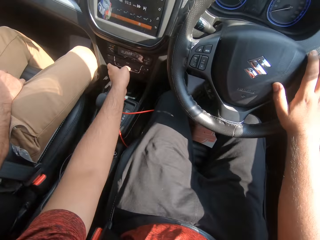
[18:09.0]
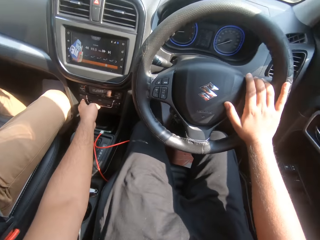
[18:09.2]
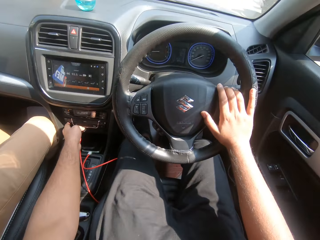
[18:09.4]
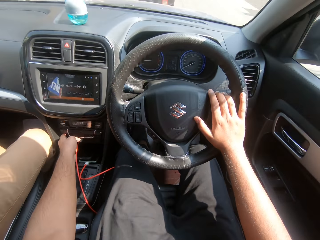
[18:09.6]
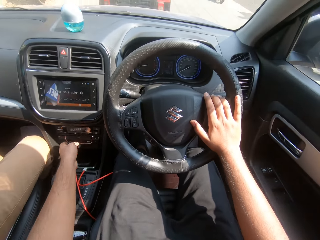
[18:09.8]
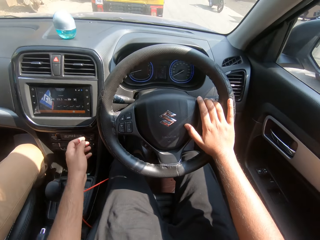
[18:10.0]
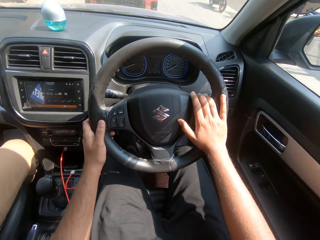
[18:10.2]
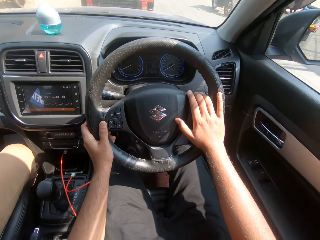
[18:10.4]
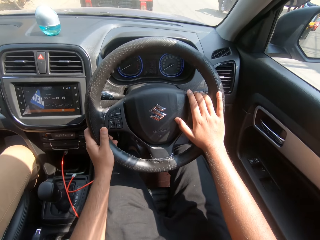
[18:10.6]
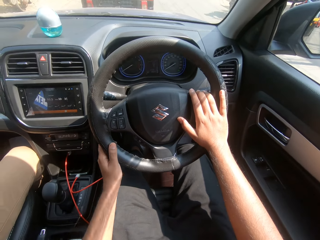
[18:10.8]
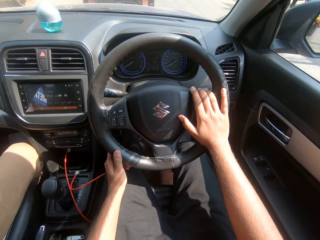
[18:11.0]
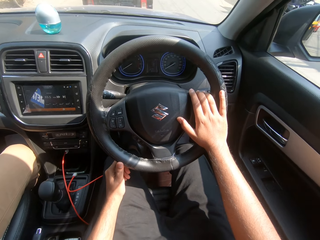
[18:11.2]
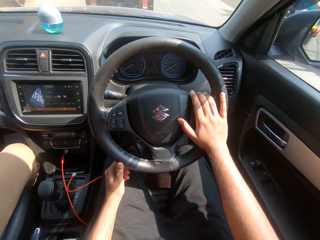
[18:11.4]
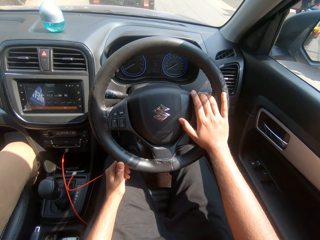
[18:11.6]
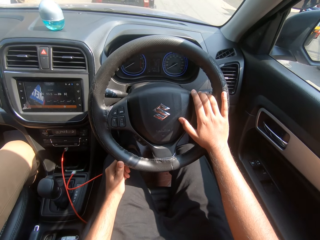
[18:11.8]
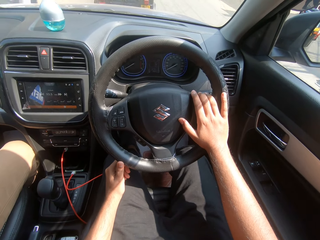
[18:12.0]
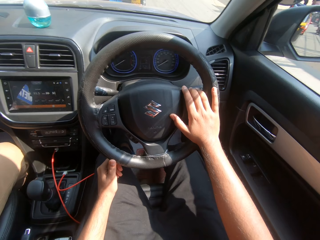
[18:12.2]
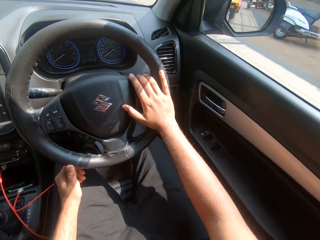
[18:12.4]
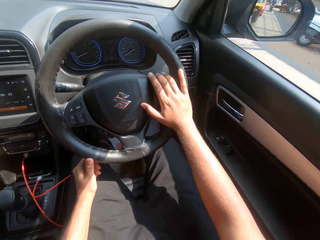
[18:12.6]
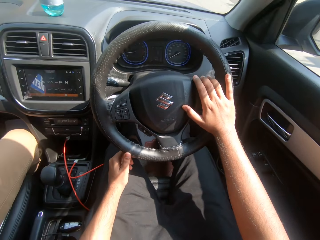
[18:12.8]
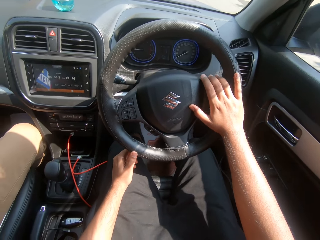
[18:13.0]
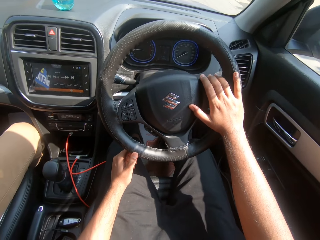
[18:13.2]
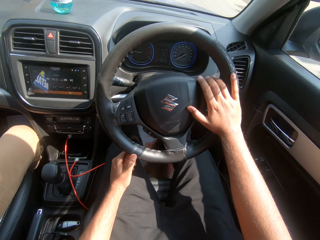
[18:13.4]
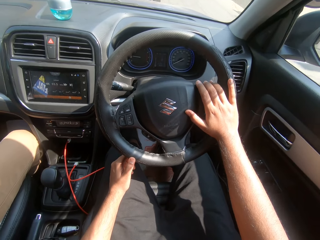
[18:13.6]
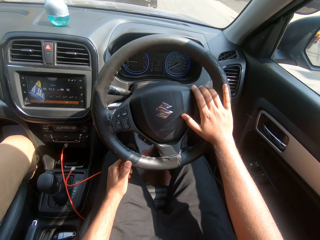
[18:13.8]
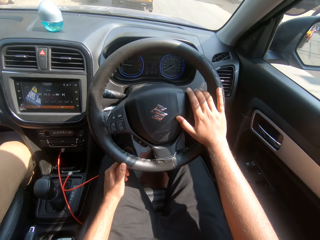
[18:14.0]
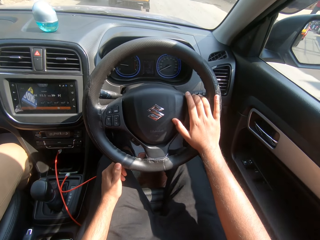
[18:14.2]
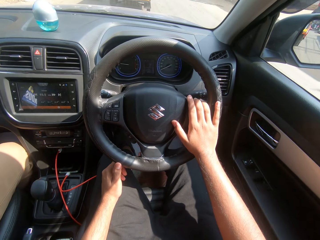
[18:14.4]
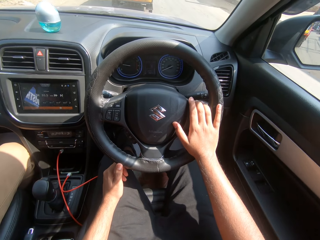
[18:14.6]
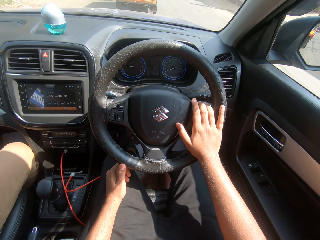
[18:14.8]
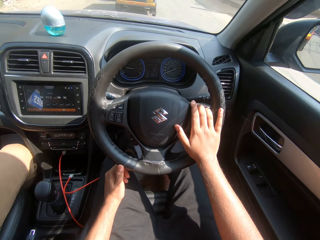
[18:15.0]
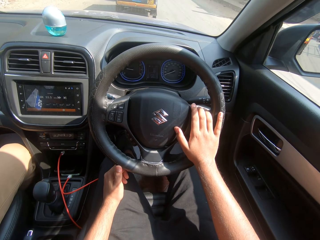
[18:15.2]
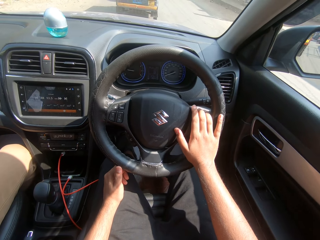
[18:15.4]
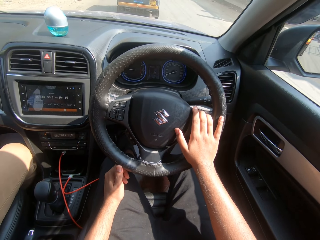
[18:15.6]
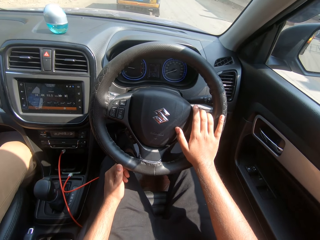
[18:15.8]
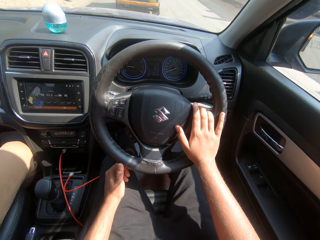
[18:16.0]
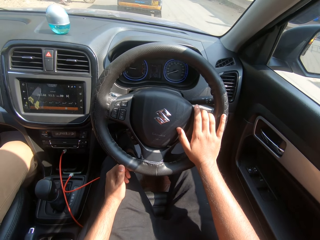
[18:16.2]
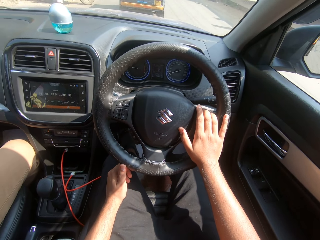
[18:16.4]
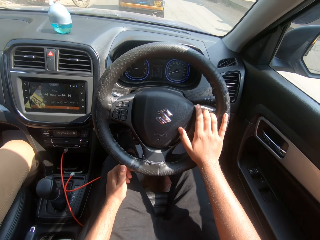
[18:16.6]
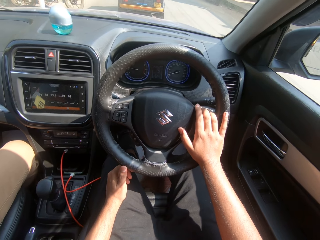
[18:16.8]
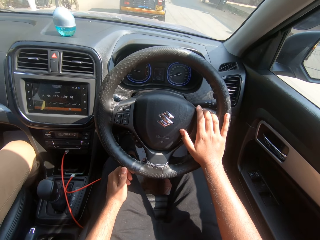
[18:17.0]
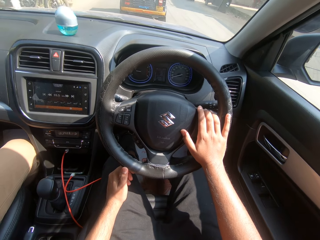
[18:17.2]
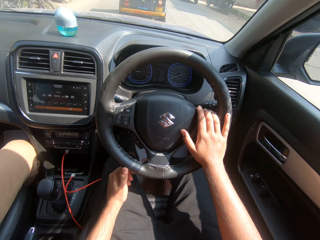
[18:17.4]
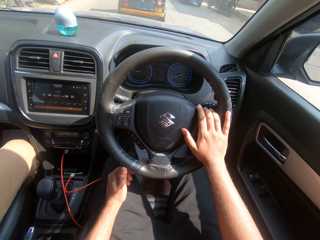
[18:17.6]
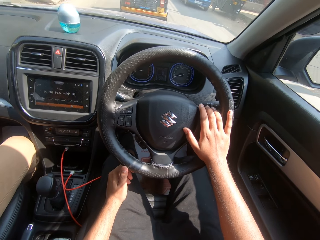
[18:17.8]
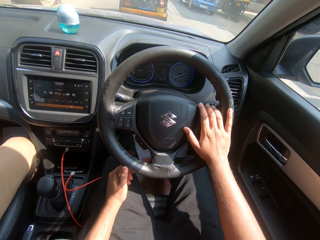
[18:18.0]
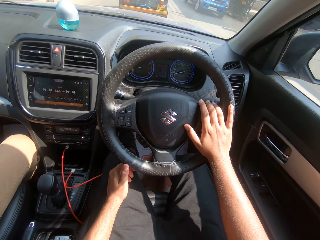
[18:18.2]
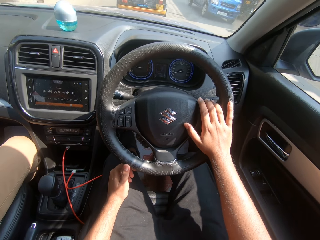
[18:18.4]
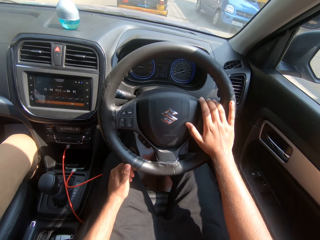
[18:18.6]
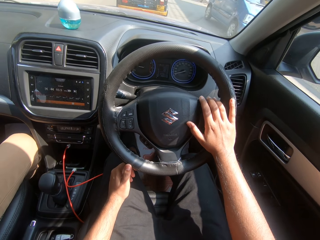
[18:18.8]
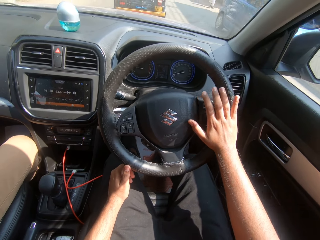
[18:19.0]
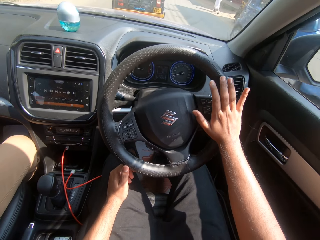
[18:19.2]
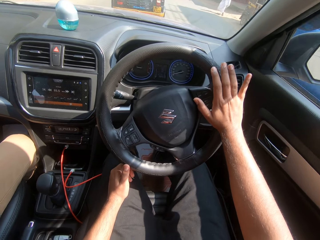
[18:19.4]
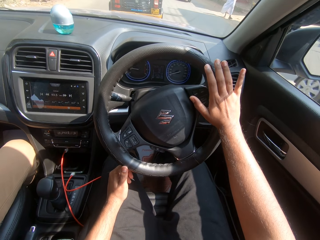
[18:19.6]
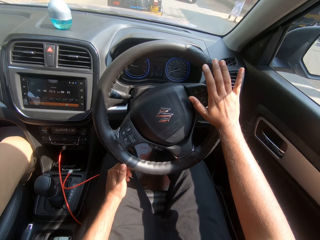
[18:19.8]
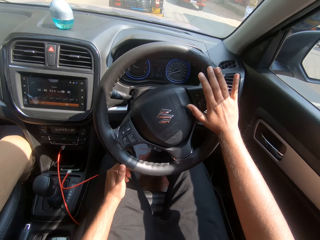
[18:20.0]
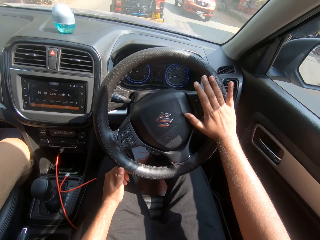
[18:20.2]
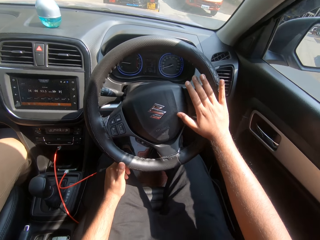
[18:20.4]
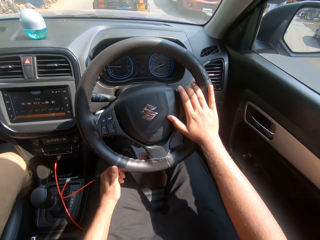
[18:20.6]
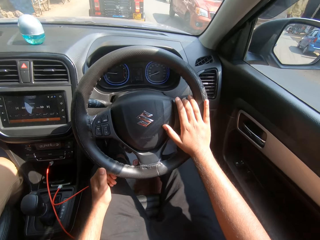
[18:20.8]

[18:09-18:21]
The camera wearer presses the radio button with his left hand. He drives the car. He holds the steering wheel with his left hand. A motorcycle rides past the camera wearer. The camera wearer drives the car. He drives the car and looks at the side mirror. He turns the steering wheel with his right hand. A blue car drives past the camera wearer.

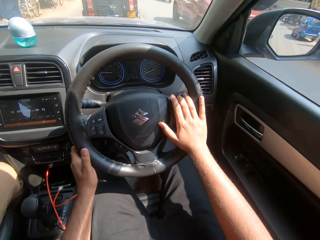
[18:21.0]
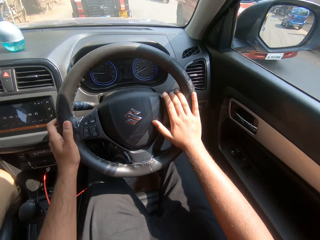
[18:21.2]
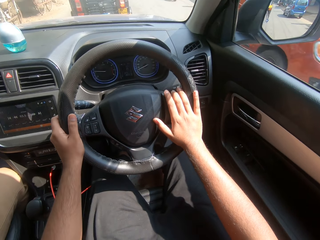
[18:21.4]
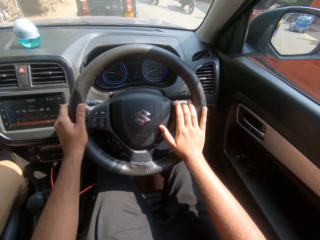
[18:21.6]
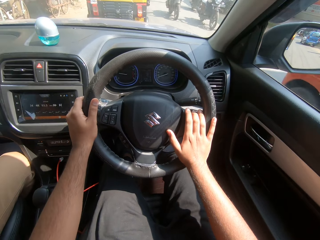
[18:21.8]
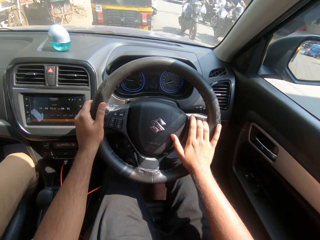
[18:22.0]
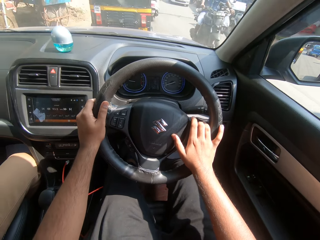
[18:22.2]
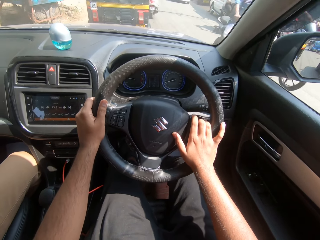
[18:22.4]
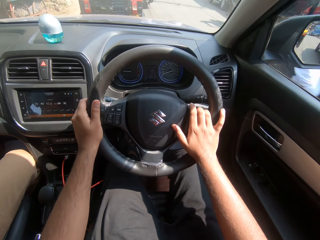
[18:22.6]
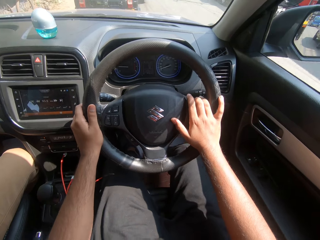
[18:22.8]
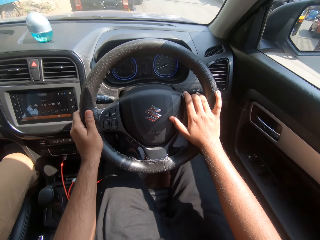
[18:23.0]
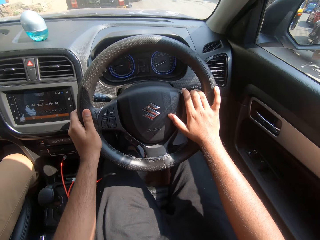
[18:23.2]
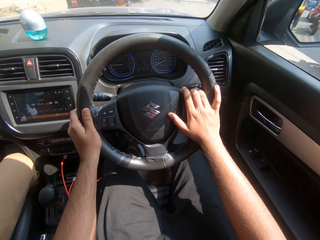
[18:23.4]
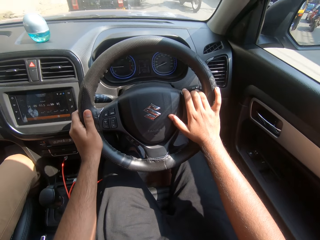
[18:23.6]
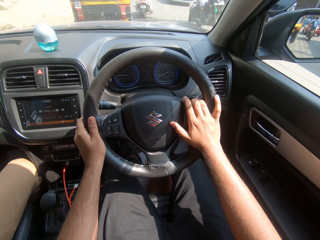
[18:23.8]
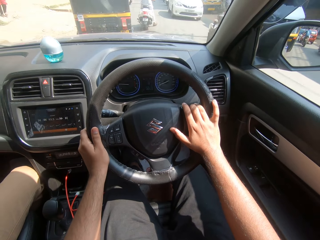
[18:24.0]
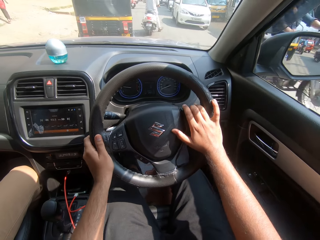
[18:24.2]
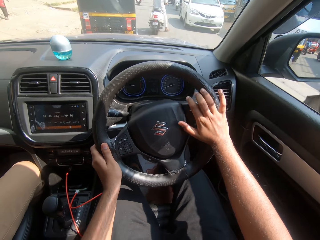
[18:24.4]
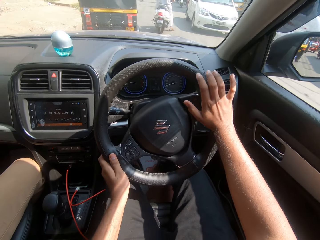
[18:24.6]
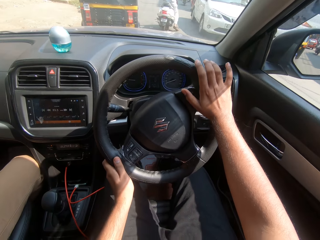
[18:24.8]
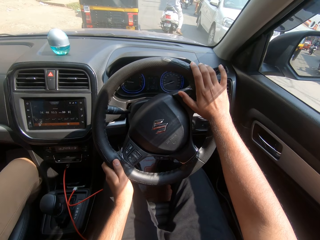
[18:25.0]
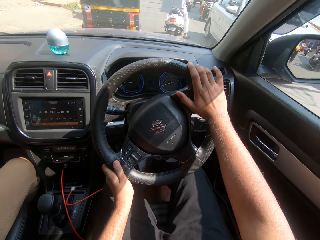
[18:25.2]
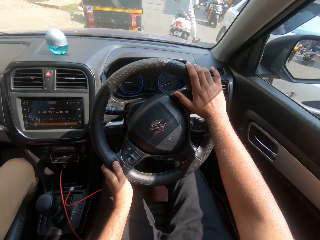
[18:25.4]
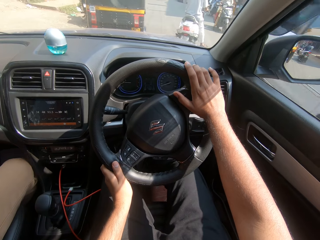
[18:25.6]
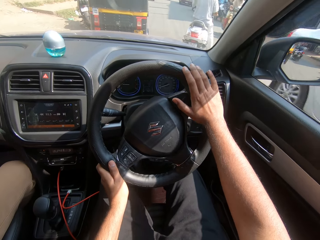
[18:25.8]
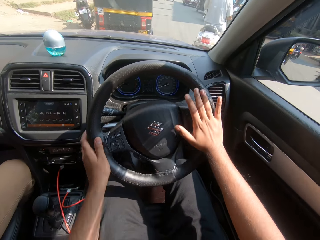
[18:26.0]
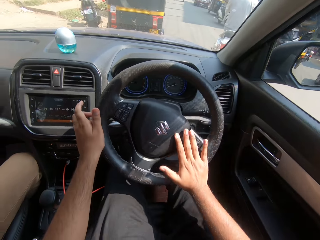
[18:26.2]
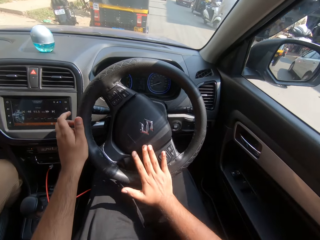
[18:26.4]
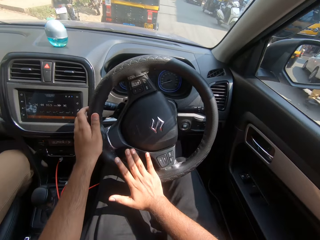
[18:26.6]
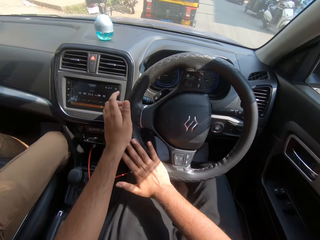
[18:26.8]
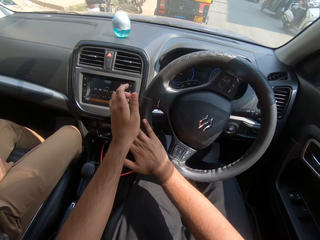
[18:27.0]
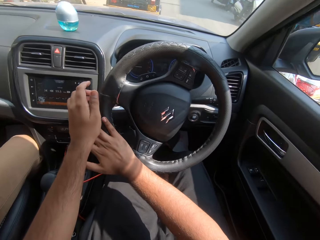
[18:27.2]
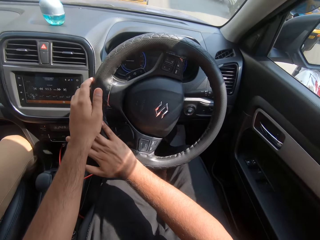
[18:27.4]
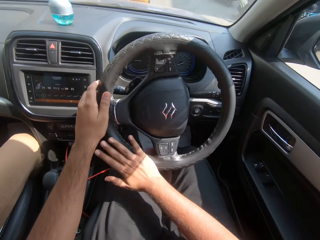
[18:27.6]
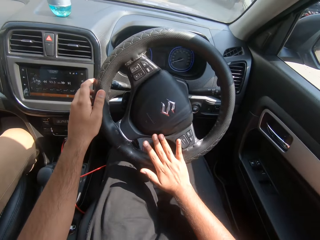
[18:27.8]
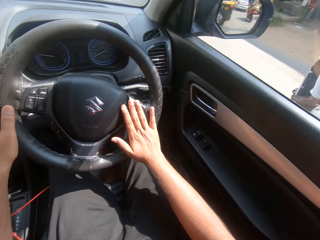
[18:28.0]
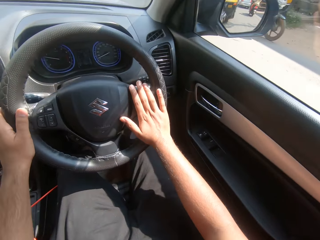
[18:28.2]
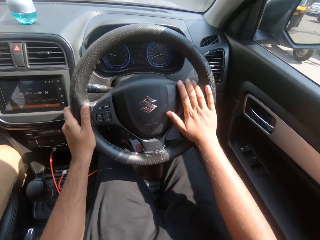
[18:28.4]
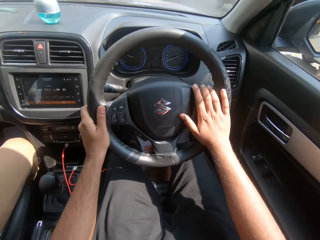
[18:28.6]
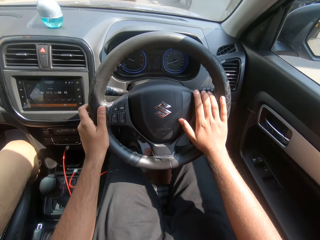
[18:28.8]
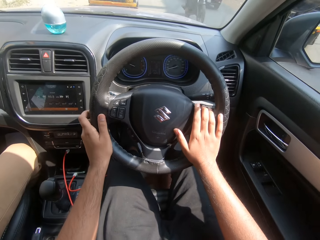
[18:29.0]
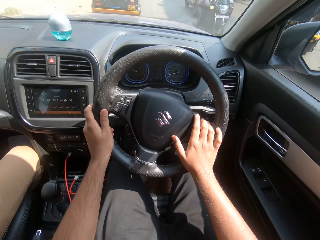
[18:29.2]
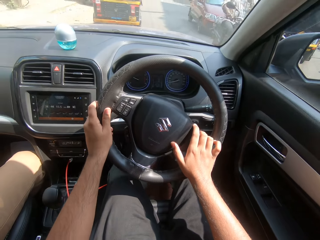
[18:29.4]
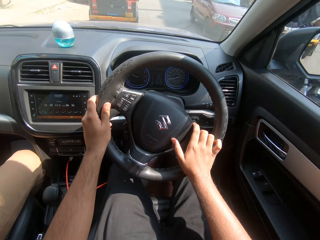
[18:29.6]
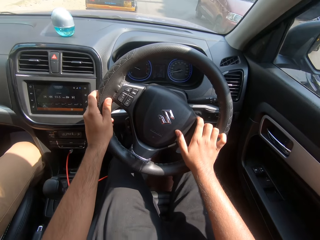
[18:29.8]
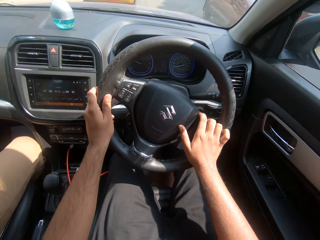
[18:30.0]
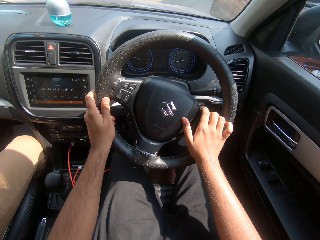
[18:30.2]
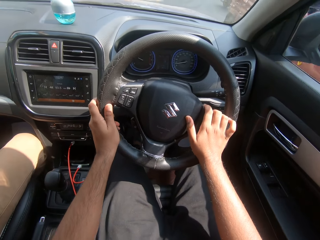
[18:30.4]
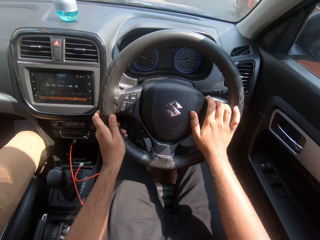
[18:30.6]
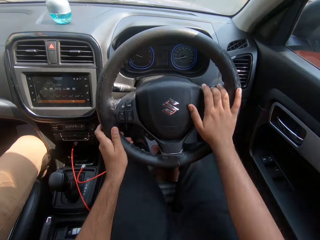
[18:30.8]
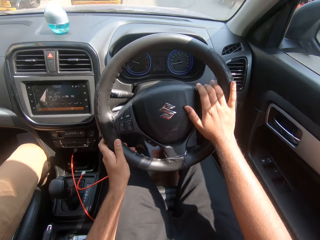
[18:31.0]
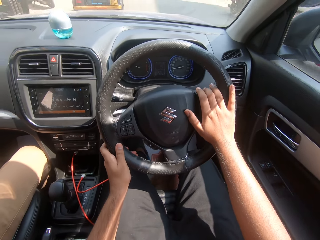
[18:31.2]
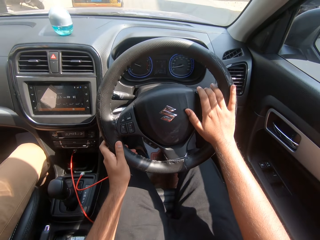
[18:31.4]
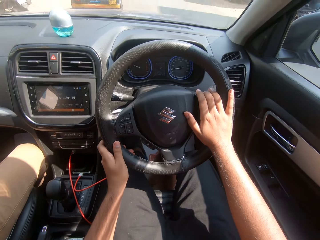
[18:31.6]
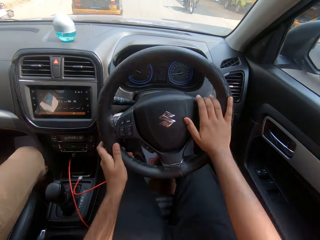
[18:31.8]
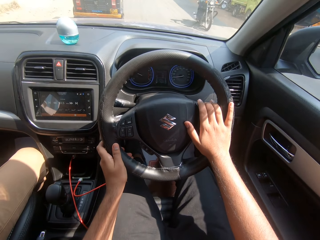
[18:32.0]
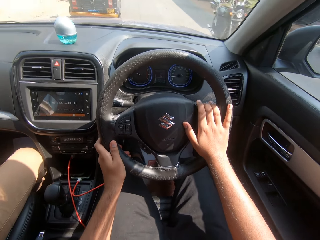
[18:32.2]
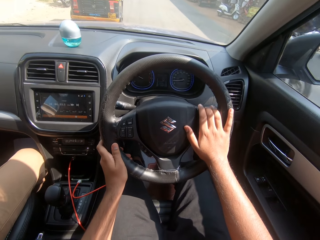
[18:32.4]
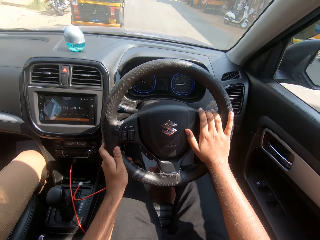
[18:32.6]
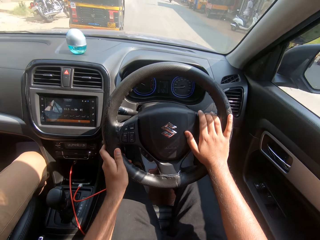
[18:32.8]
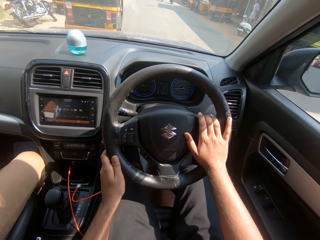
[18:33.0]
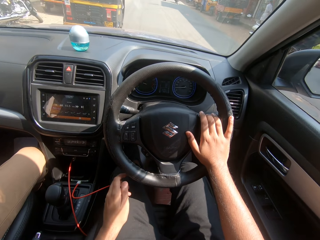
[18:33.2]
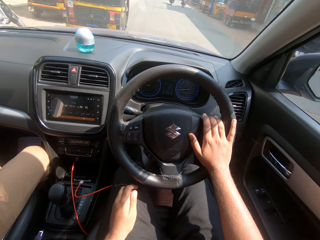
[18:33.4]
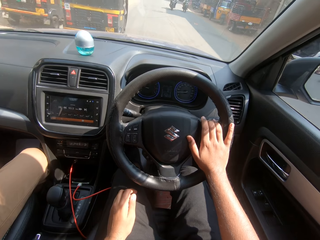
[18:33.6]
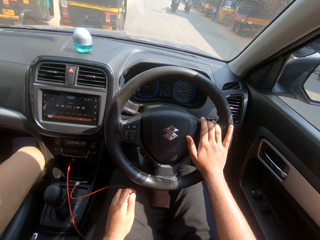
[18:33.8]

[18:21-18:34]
A red car drives past the camera wearer. The camera wearer turns the steering wheel with his hands. A motorcycle drives past the camera wearer. A motorcycle drives past again. A white car drives past the camera wearer. The camera wearer turns the steering wheel with his right hand. A motorcycle drives past the camera wearer. A motorcycle drives past again. The camera wearer holds the steering wheel with his hands and turns the steering wheel with his hands. A motorcycle drives past the camera wearer. A red car drives past the camera wearer. A motorcycle drives past the camera wearer. A motorcycle drives past again. The camera wearer places his left hand on his lap.
